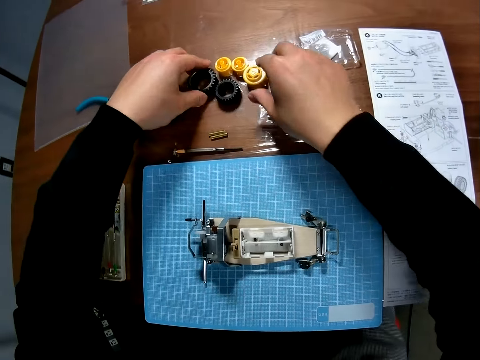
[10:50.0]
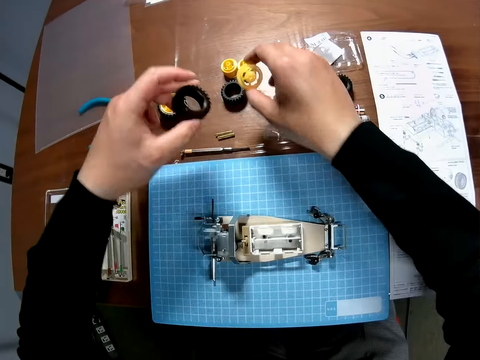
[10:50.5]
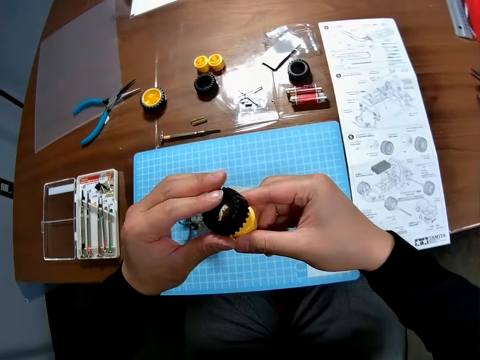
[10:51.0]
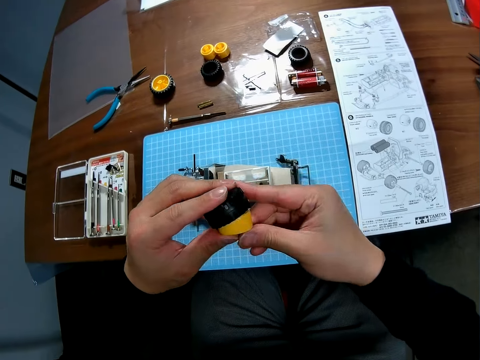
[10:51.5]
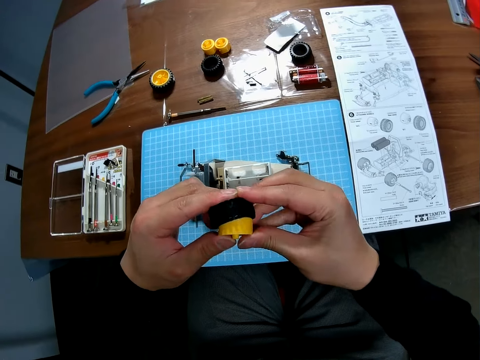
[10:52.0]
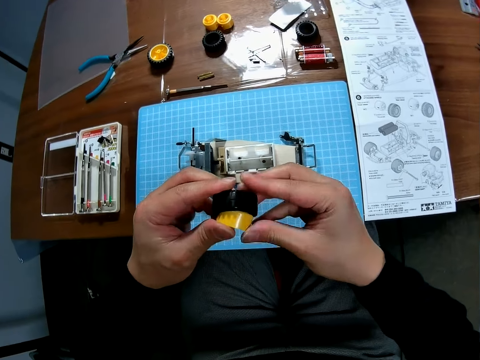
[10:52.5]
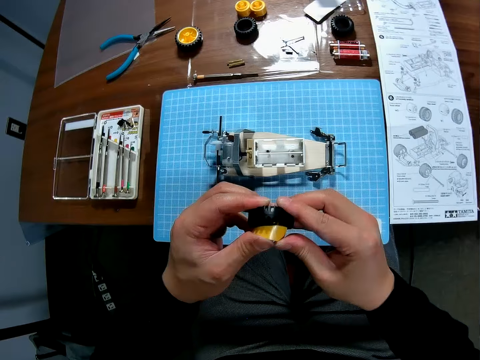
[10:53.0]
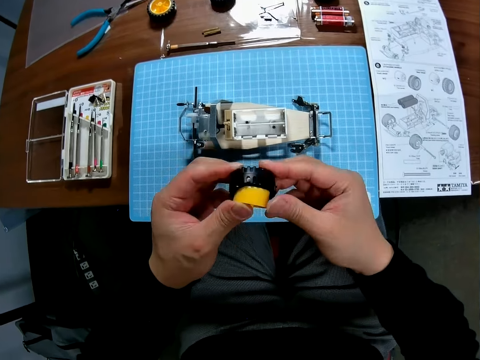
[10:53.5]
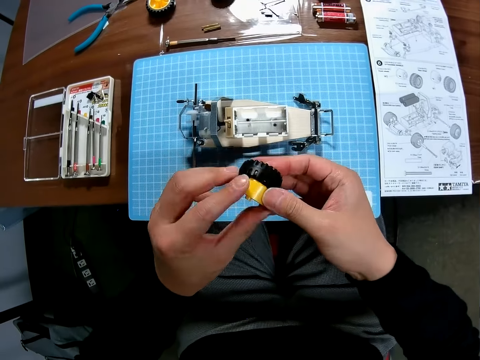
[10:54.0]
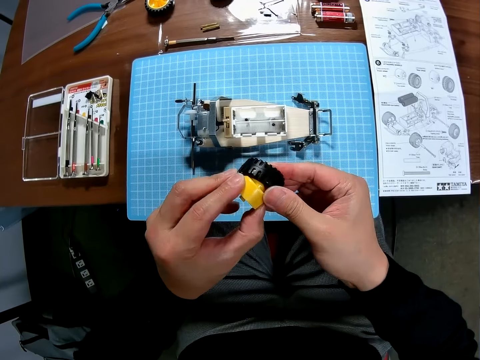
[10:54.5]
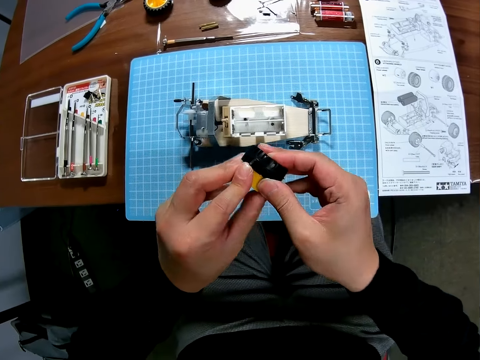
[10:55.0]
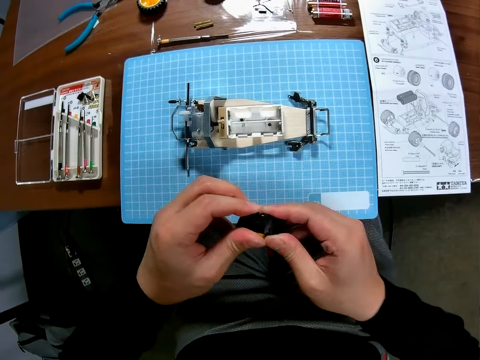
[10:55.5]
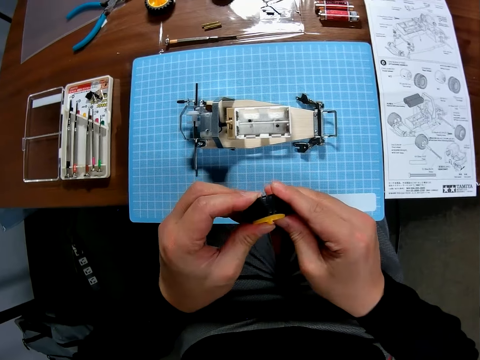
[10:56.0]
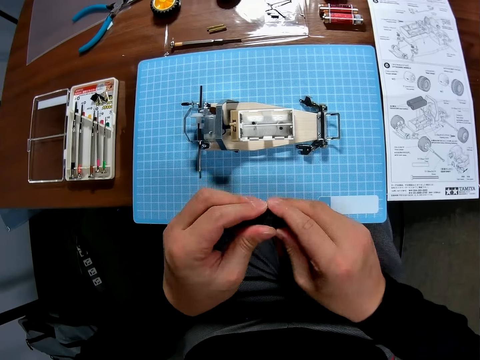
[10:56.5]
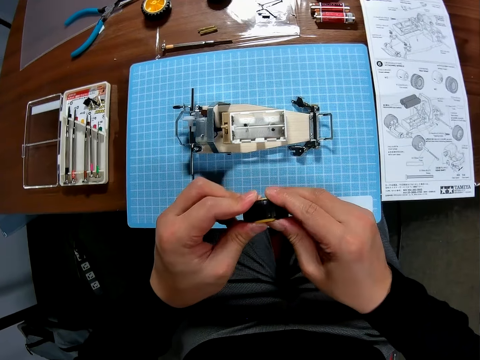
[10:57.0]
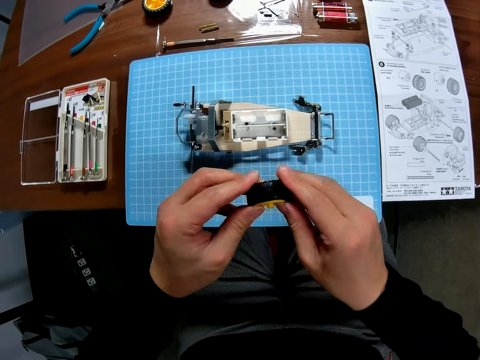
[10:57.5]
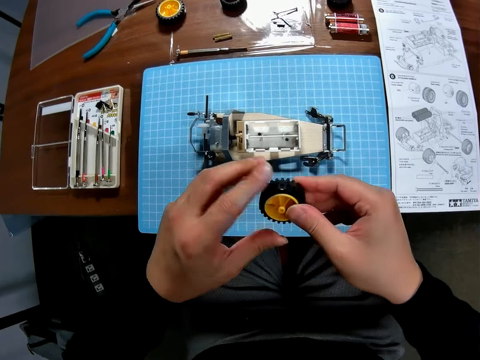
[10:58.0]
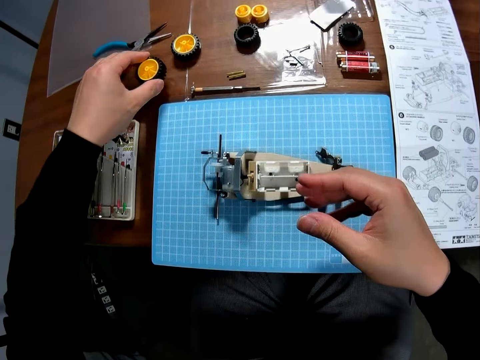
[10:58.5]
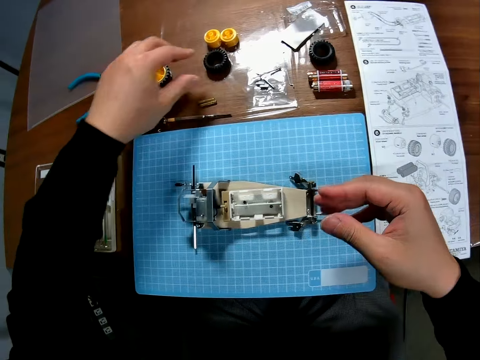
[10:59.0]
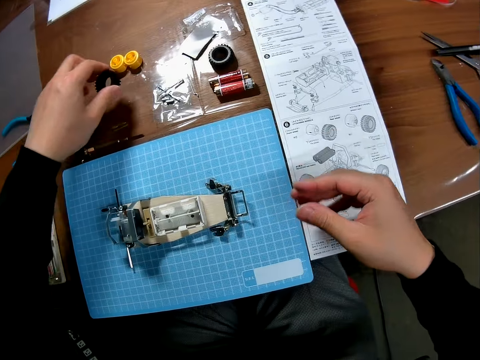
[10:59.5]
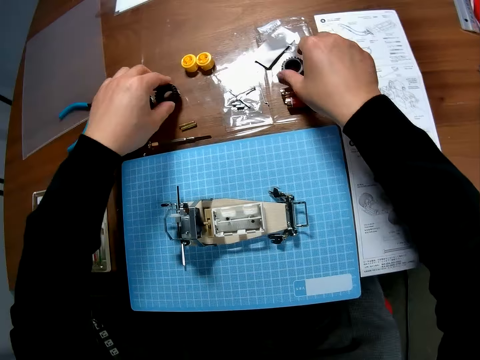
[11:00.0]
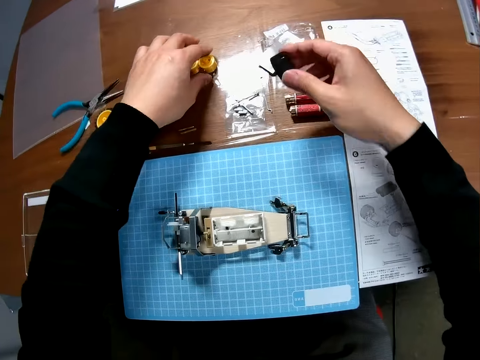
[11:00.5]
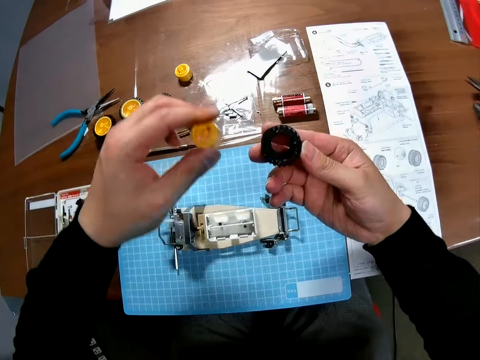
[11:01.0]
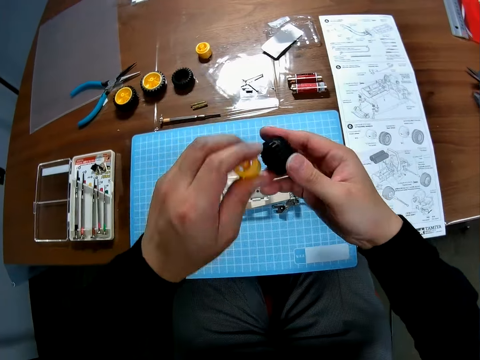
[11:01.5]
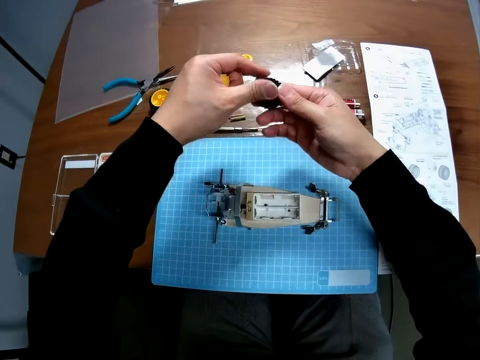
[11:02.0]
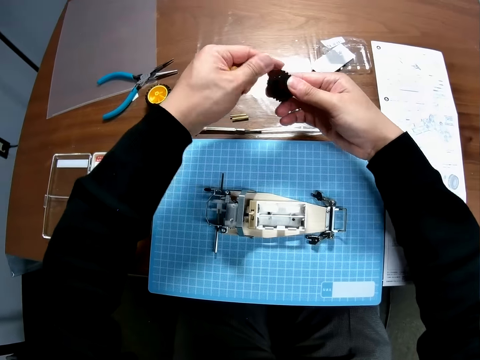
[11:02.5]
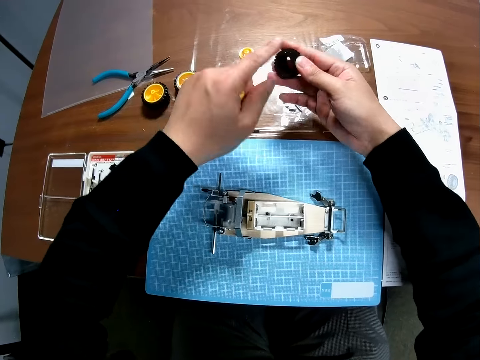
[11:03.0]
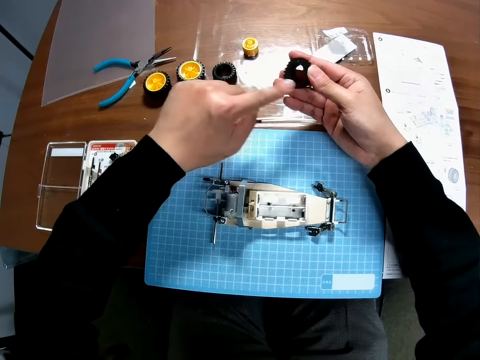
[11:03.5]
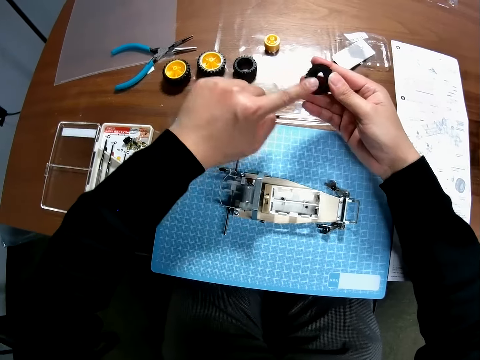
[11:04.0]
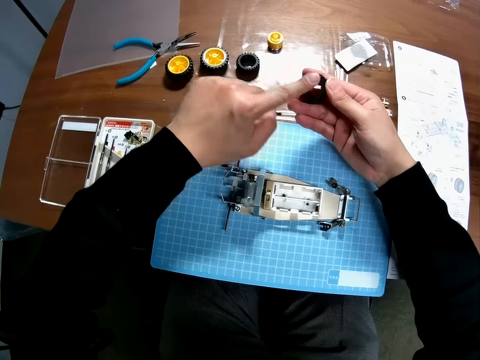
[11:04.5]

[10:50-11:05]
The camera wearer picks up a rim. They pick up tyres from the table. They fix the rim in a tire, put the tire on the desk and pick up a tire. They pick up tyres from the table. They put the tire on the desk, pick up a rim and wipe the tire.

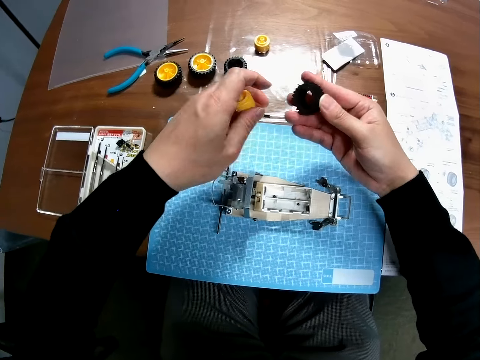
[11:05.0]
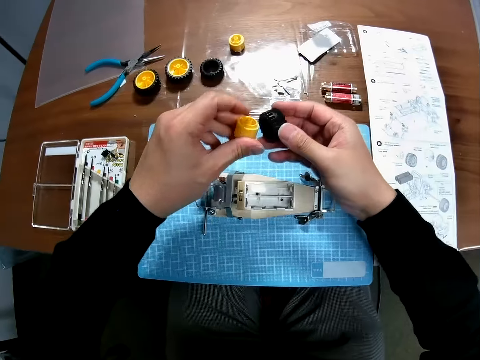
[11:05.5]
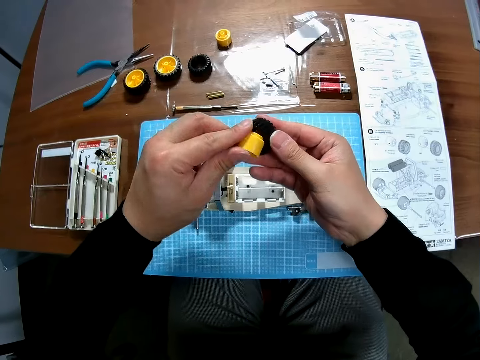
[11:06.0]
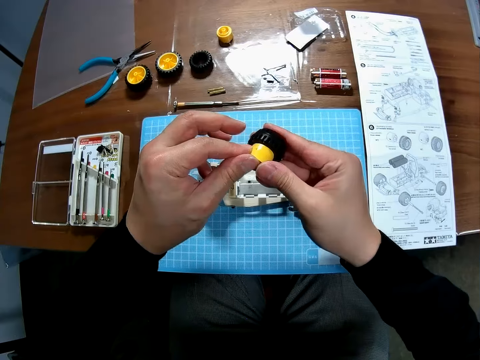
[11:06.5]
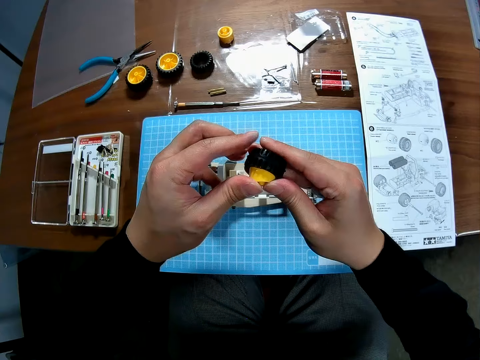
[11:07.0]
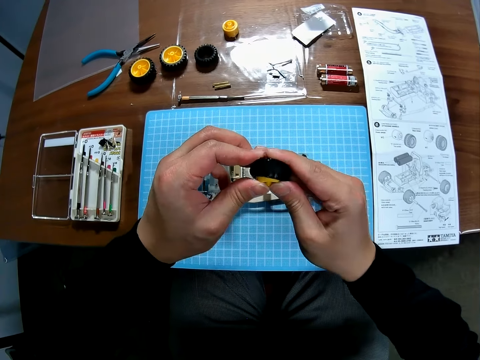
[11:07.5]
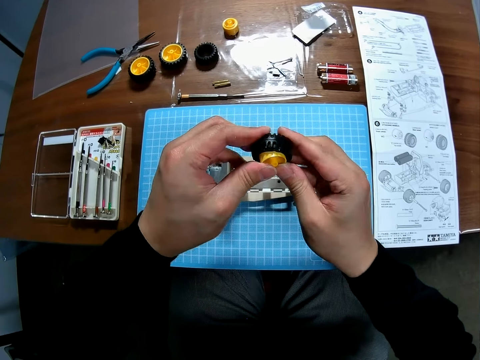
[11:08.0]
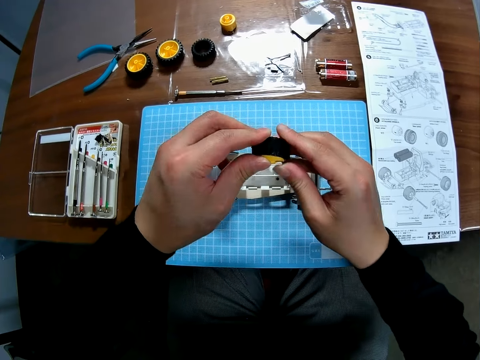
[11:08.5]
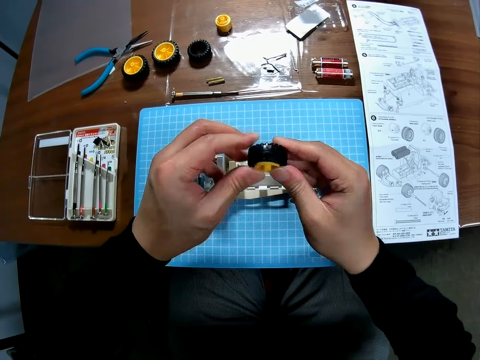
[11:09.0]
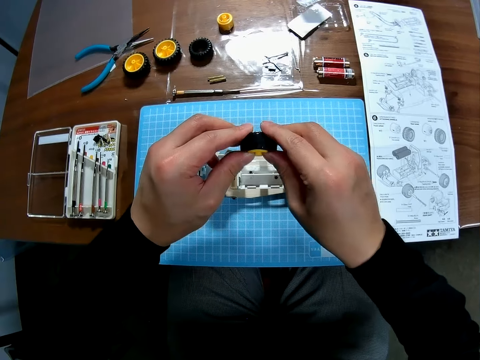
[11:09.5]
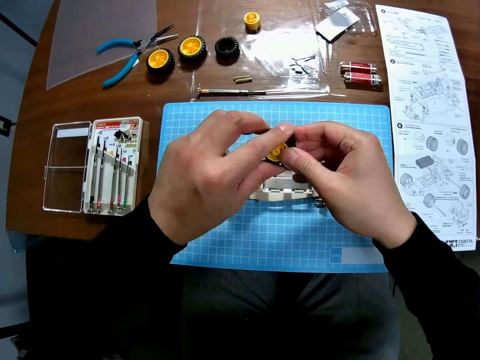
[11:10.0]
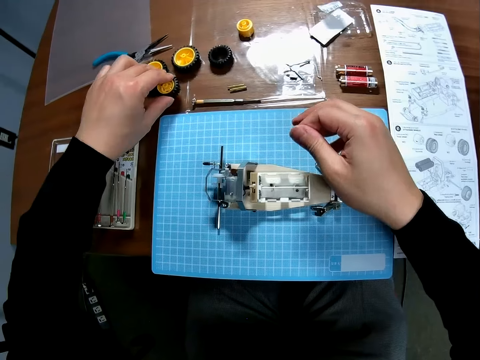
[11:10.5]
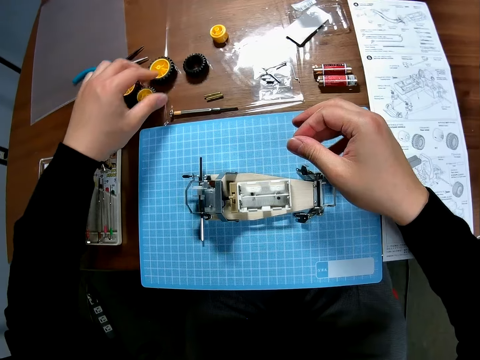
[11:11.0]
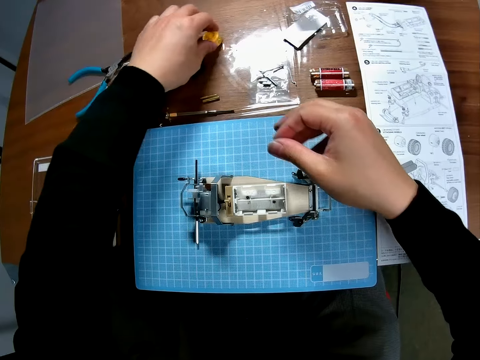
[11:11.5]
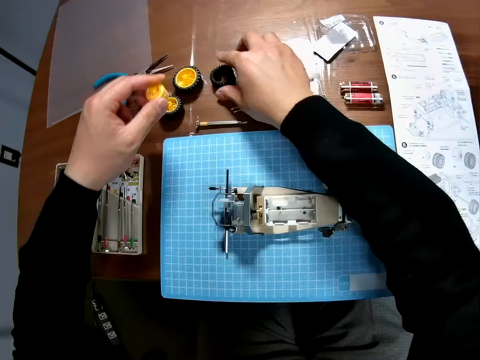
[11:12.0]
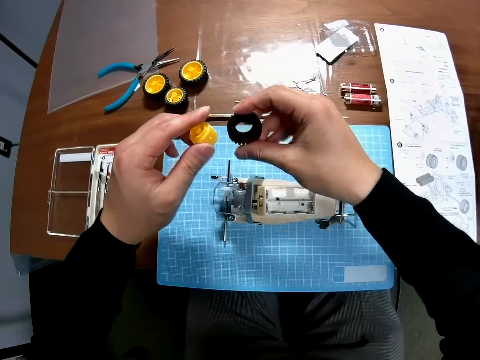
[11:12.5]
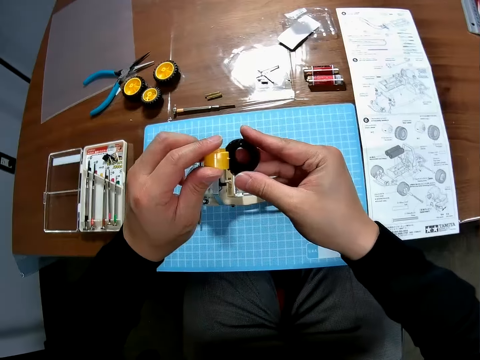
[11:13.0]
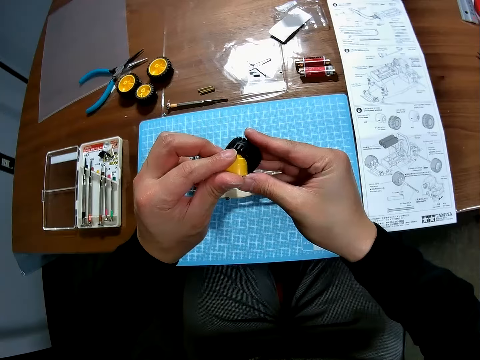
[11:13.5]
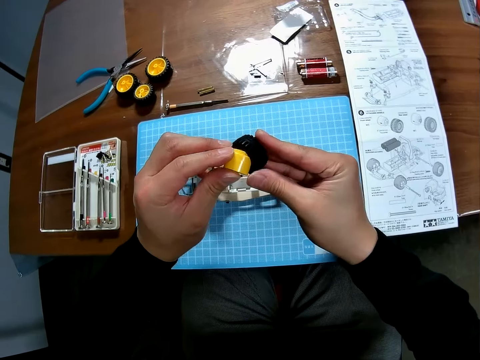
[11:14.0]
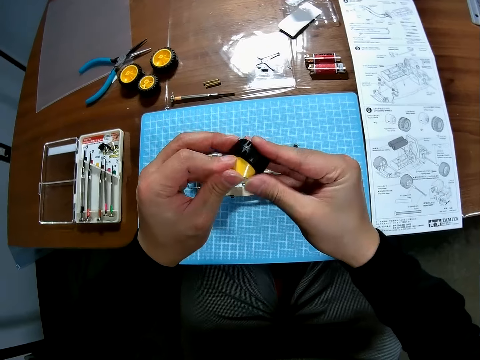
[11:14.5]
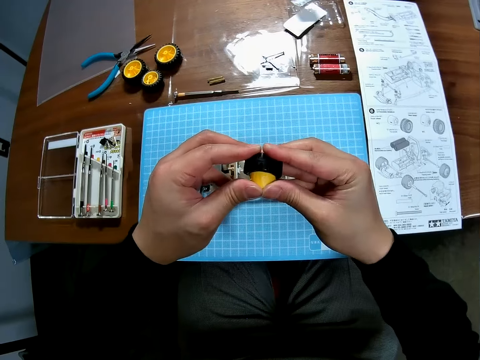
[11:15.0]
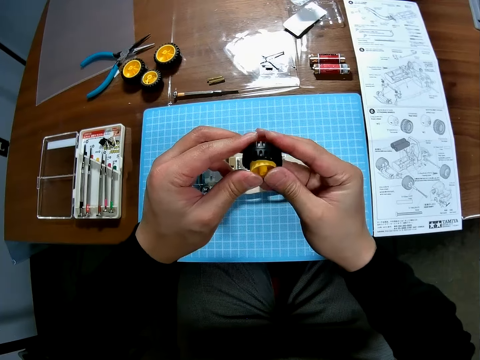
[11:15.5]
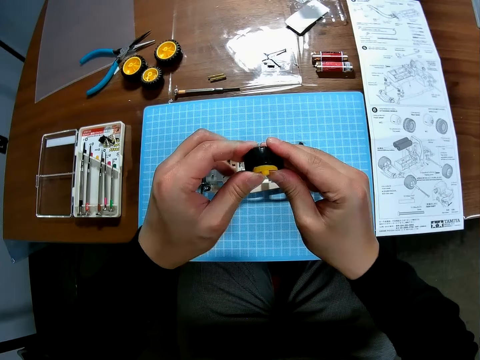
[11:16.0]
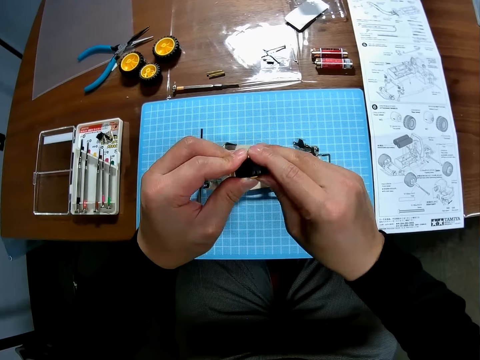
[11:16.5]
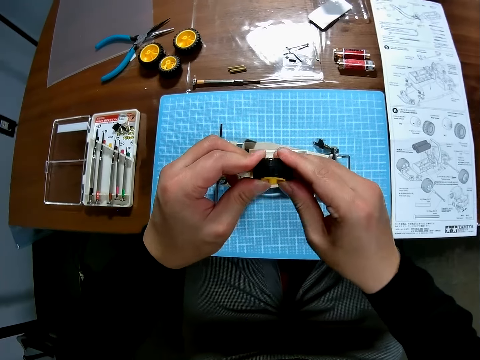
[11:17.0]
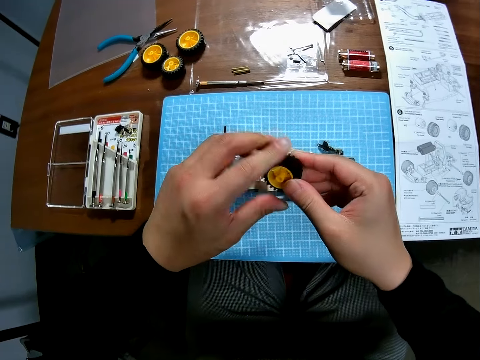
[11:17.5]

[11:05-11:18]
The camera wearer fixes a rim in a tire. They put the tire on the desk, pick up a rim and pick up tyres from the table. They fix the rim in the tire.
